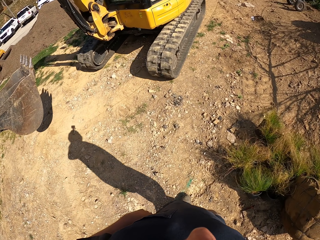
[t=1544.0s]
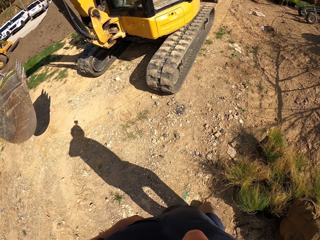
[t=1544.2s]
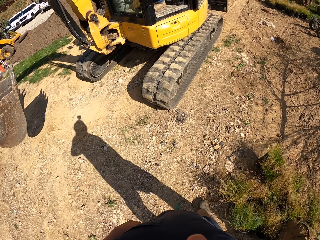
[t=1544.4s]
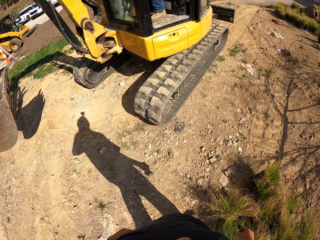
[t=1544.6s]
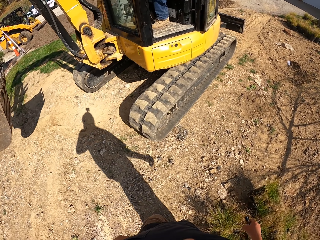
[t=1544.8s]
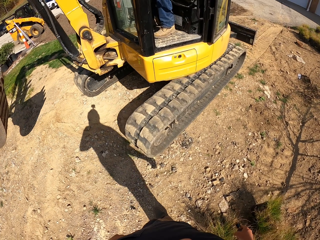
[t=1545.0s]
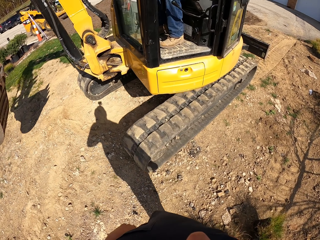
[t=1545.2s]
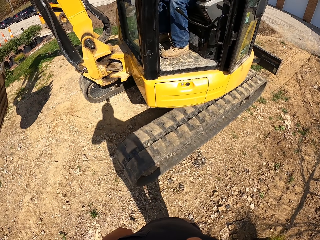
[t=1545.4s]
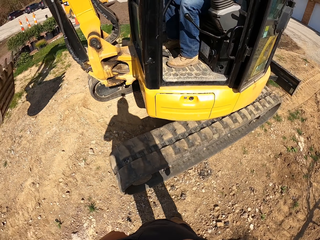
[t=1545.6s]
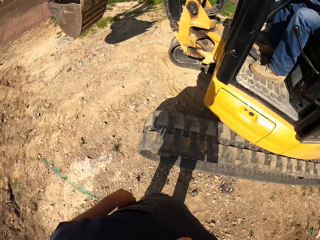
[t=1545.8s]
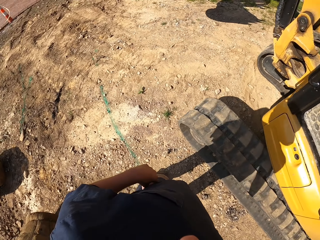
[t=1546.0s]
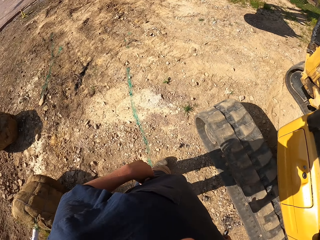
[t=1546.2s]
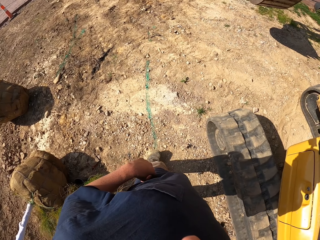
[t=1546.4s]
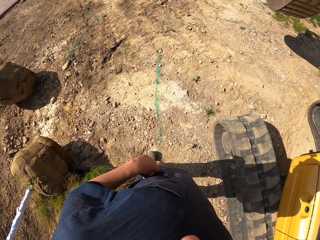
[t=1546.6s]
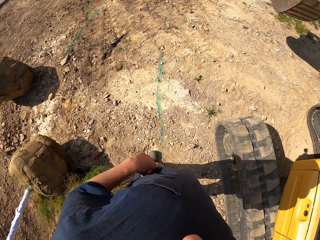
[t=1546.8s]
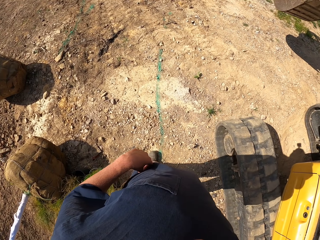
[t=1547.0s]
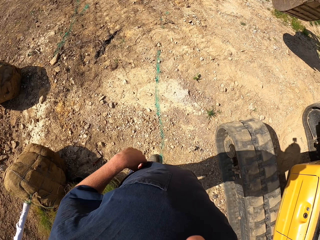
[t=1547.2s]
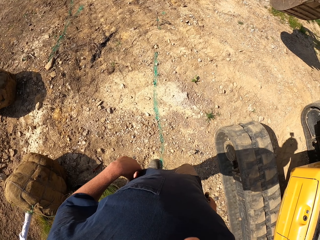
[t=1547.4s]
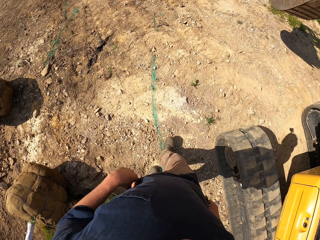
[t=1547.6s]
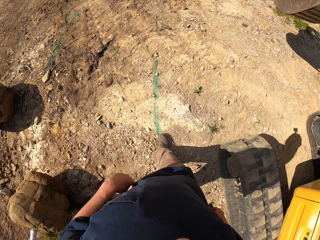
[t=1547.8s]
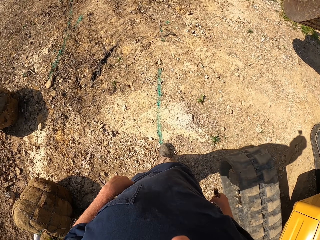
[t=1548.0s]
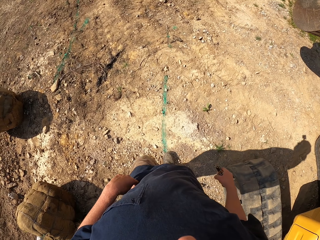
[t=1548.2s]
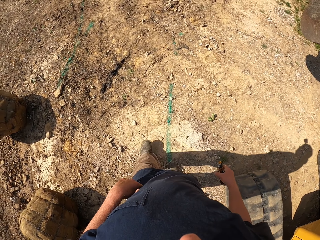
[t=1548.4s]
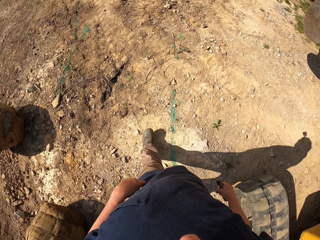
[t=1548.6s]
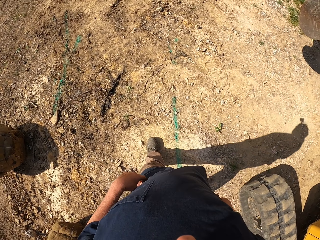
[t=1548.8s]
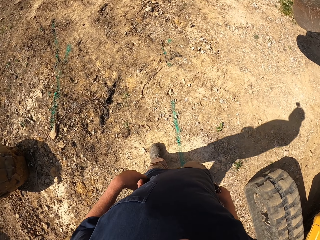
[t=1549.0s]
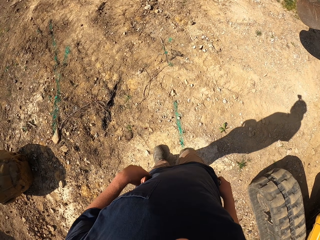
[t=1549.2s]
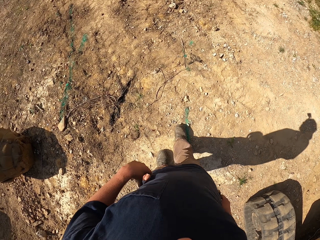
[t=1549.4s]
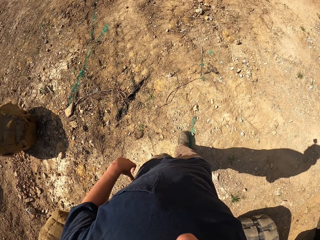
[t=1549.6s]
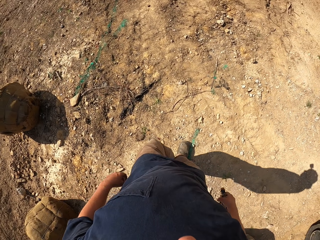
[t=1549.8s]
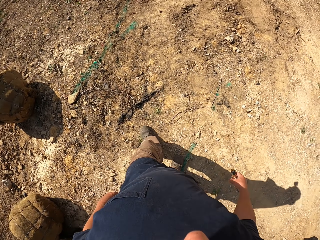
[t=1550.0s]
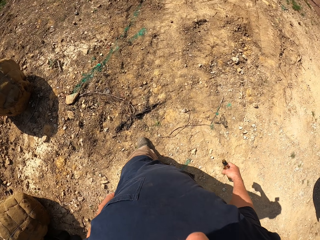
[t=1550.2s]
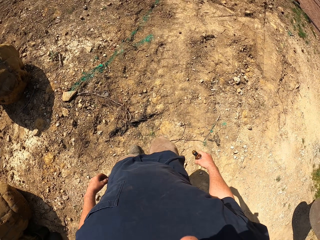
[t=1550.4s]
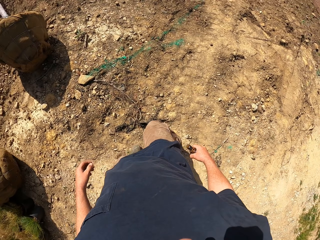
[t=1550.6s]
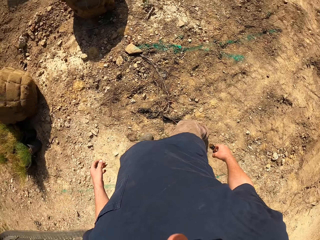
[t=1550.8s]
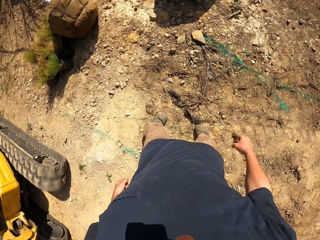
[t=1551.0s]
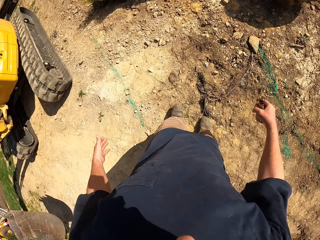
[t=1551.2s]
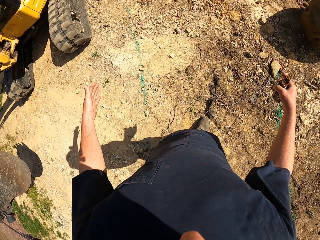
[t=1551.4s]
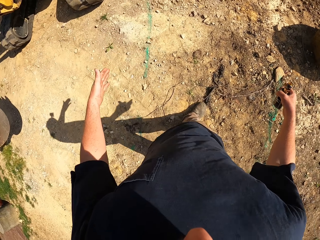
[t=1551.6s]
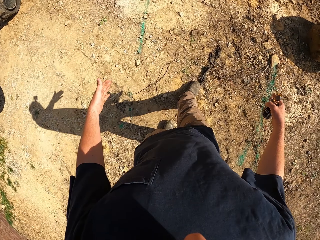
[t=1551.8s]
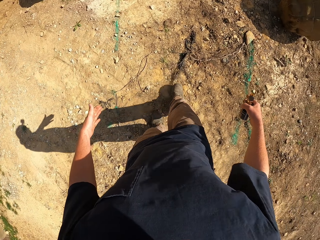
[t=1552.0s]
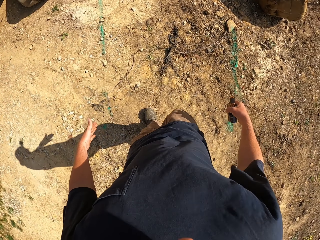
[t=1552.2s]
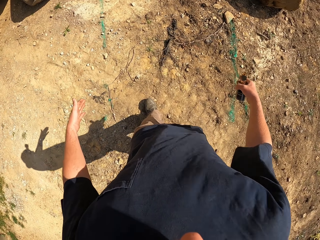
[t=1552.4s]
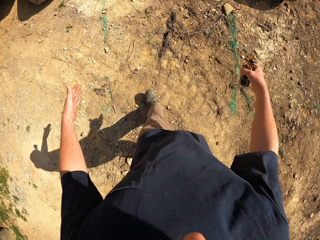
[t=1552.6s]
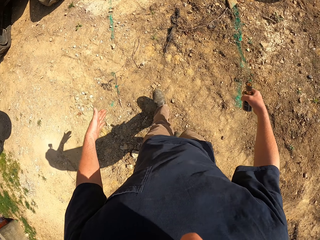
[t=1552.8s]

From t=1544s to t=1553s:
The camera wearer looks around the compound. They walk around the compound.

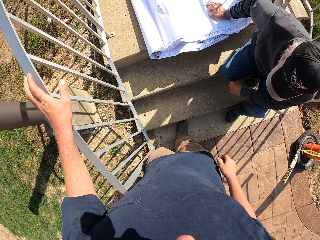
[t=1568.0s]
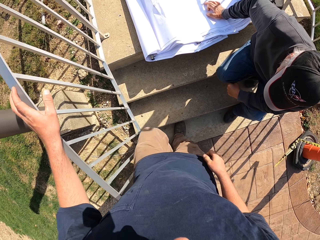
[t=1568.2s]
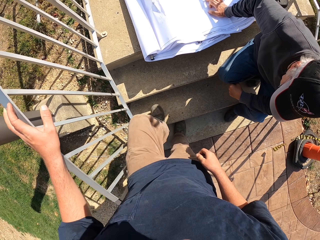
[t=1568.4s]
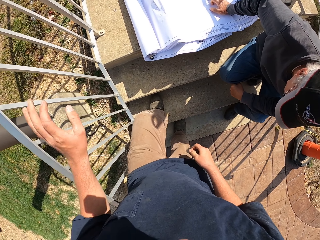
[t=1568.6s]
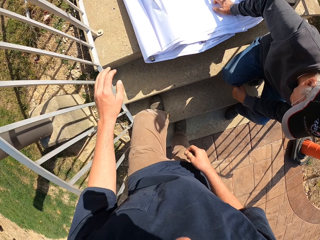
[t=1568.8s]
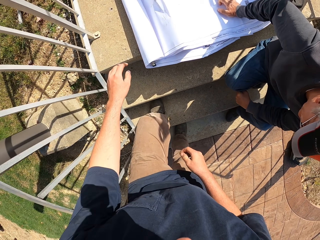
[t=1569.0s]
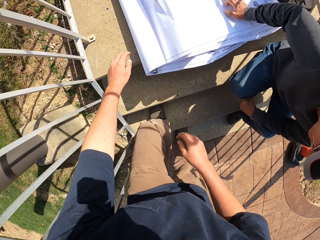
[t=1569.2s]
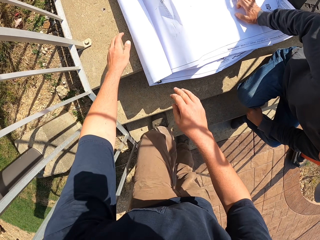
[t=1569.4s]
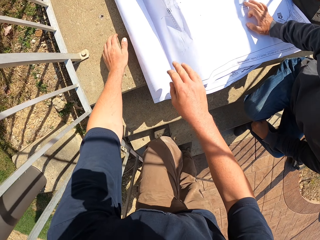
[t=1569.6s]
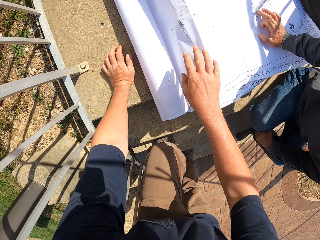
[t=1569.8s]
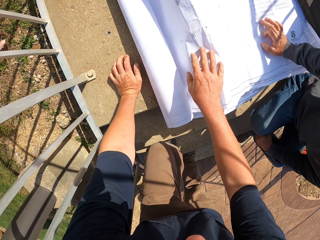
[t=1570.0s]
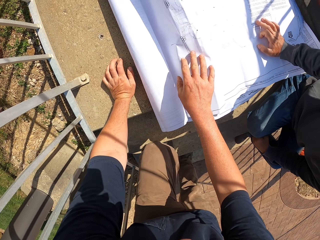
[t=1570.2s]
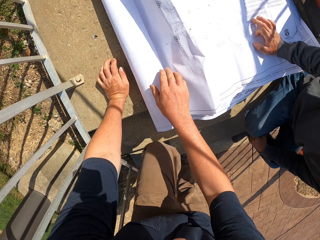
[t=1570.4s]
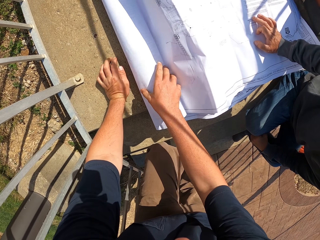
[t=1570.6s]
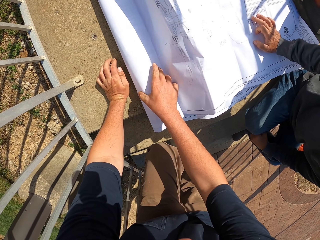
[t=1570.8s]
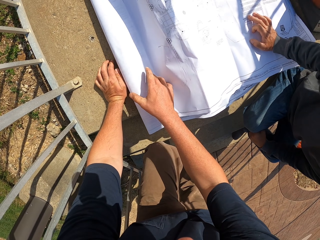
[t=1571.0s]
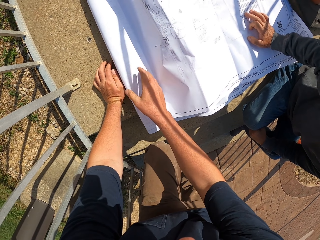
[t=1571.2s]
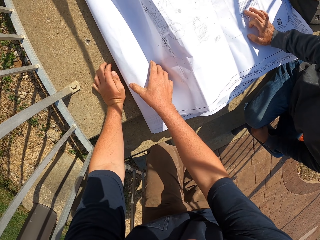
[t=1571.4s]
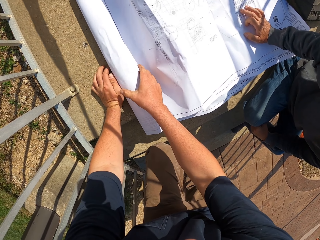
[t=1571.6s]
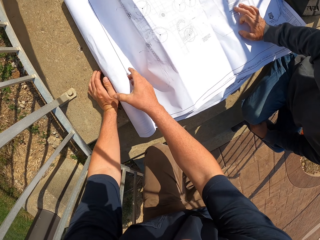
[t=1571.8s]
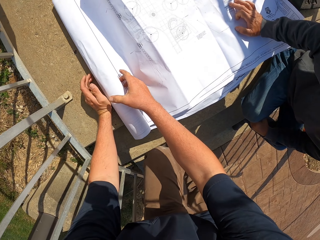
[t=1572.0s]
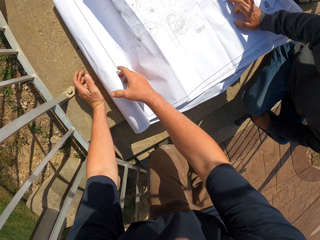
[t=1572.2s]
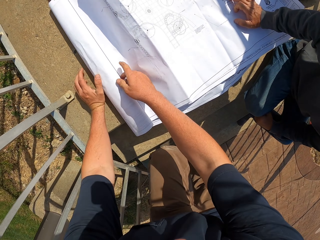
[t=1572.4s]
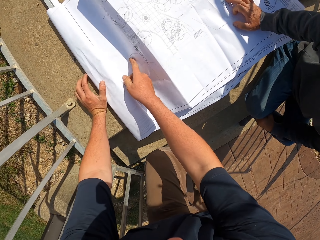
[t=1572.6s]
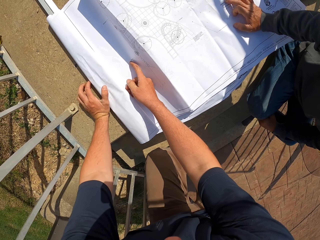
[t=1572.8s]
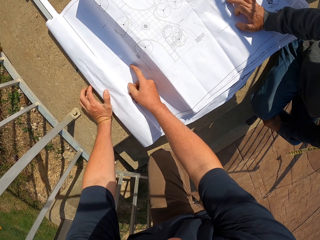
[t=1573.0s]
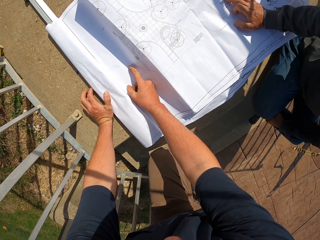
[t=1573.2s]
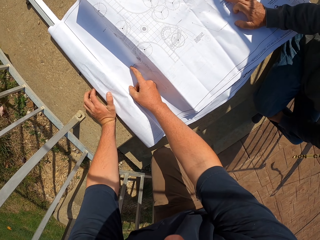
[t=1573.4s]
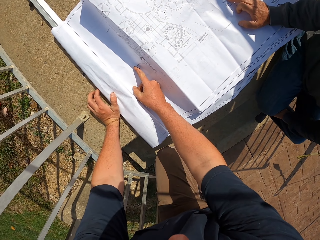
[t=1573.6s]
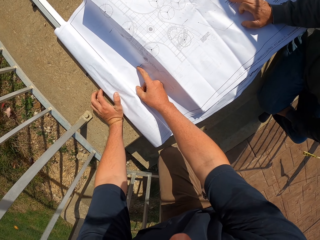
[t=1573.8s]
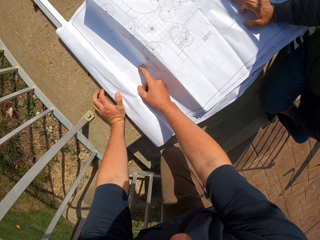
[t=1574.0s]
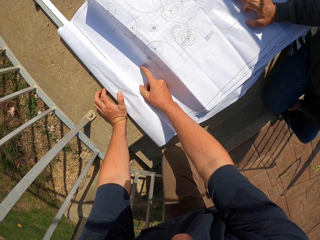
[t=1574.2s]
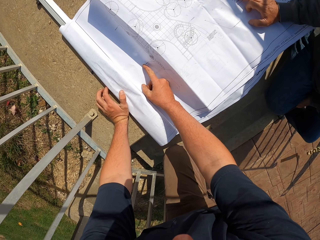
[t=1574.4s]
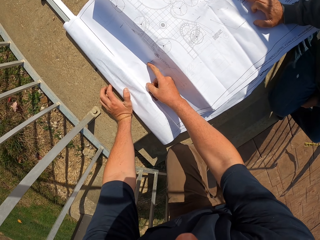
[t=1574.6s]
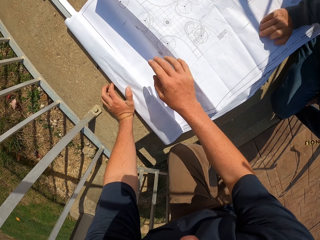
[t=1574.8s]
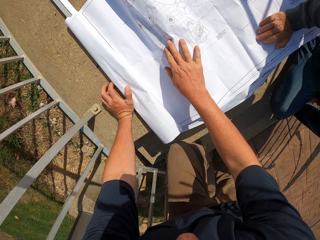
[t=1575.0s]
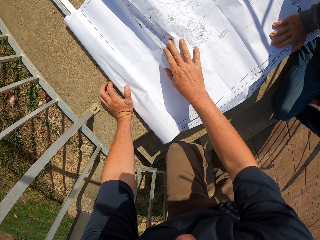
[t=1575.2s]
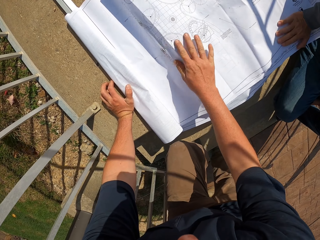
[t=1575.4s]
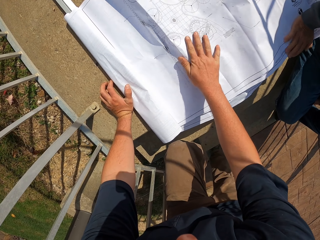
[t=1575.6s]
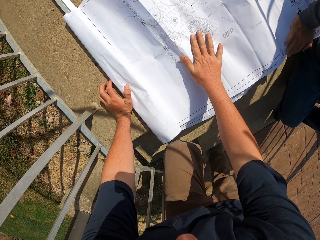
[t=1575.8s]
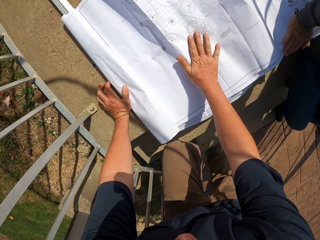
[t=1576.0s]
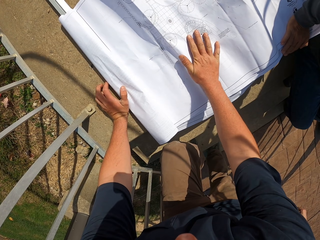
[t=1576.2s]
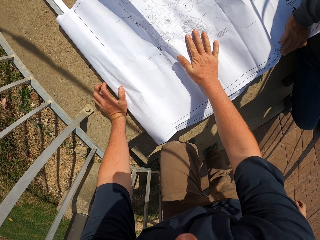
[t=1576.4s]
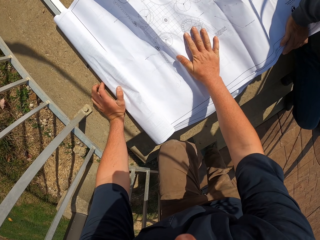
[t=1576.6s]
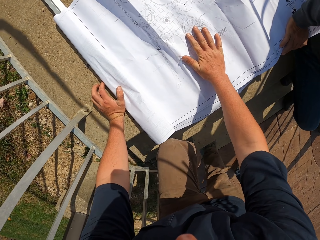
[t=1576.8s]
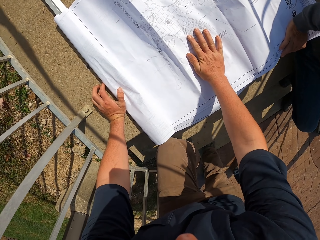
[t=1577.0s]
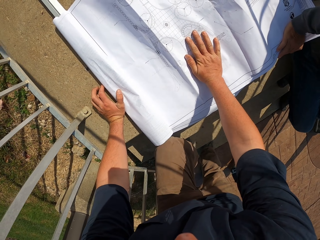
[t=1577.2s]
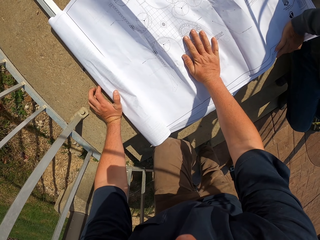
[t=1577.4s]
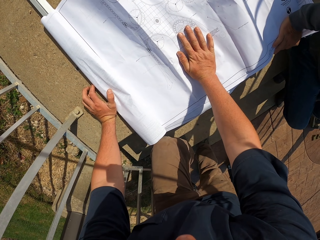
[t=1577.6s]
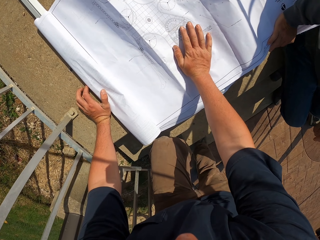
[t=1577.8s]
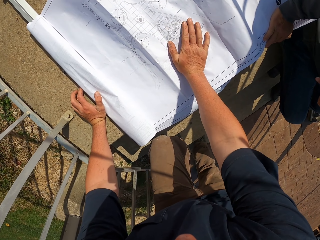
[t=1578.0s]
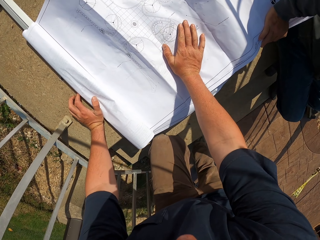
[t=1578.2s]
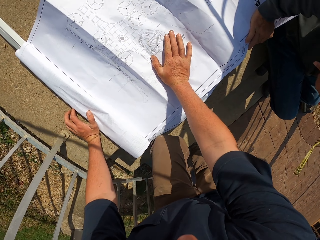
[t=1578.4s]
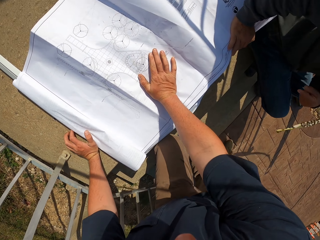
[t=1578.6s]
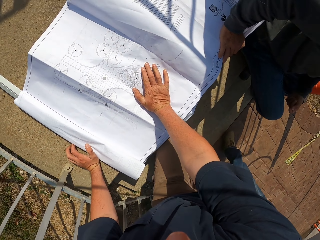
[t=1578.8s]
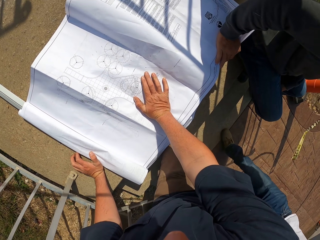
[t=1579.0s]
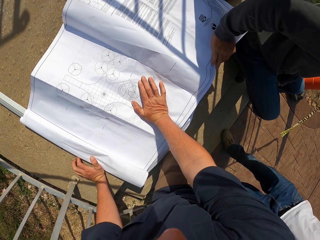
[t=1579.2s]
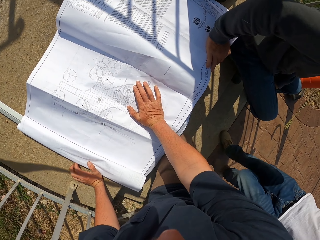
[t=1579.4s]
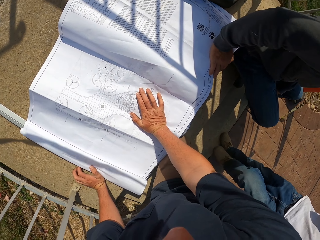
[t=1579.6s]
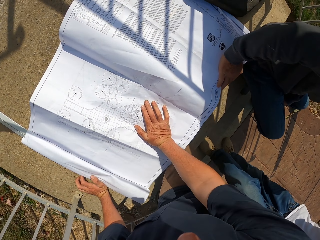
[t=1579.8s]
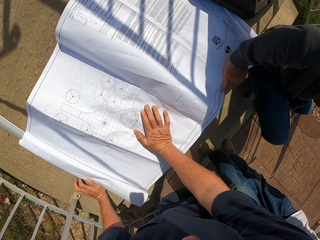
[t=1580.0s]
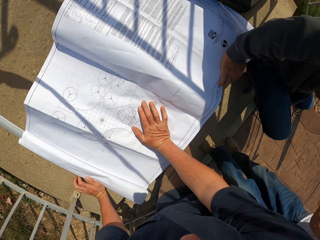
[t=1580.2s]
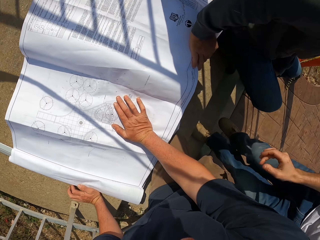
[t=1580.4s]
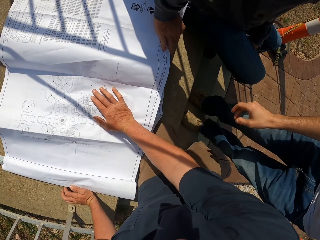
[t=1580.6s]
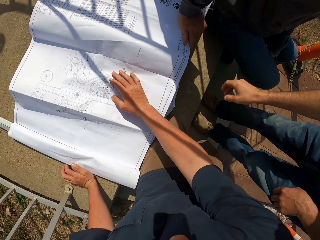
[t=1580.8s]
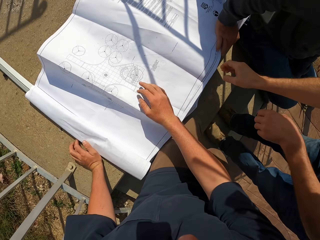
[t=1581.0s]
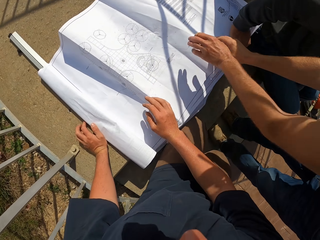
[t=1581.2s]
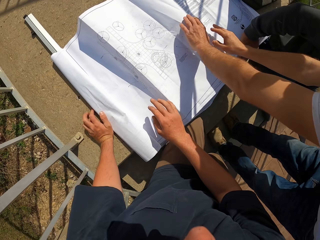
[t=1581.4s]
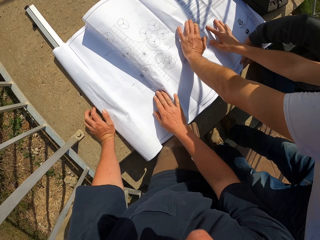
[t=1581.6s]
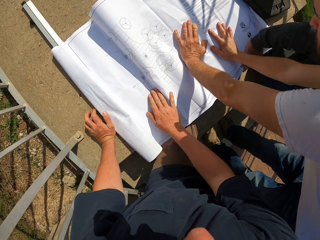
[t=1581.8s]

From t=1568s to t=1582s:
The camera wearer looks at the plan drawing on a paper. They touch the paper on the floor. They stare at the paper on the floor.
